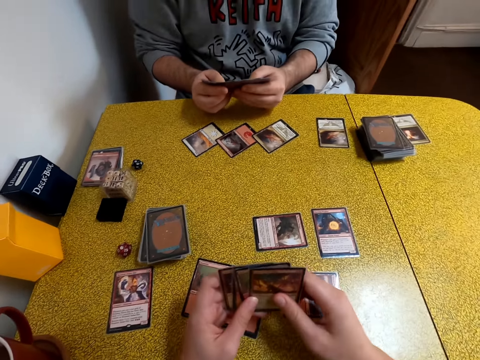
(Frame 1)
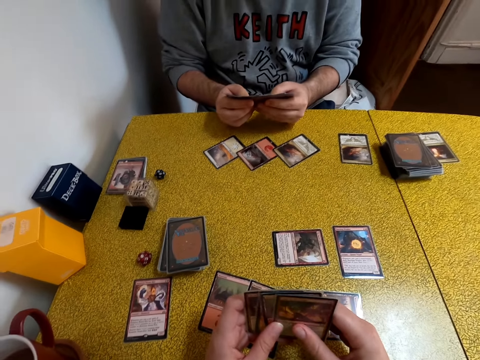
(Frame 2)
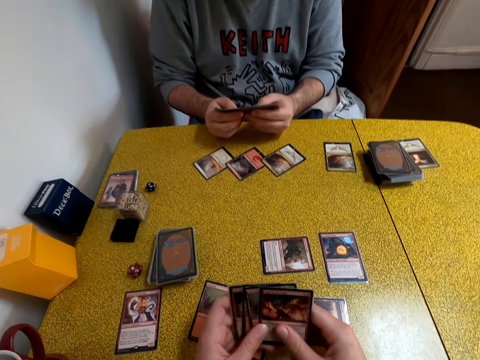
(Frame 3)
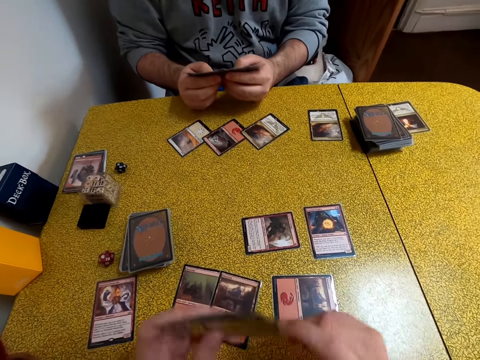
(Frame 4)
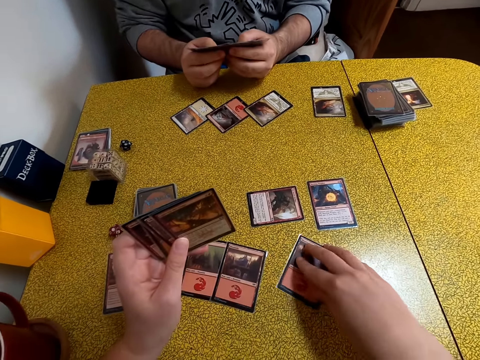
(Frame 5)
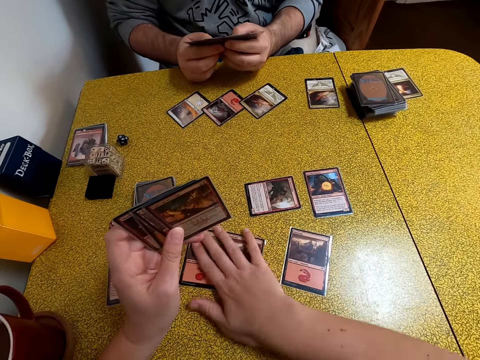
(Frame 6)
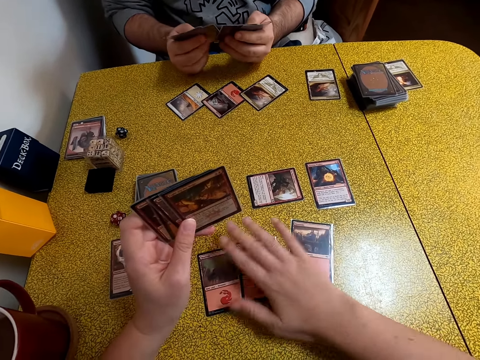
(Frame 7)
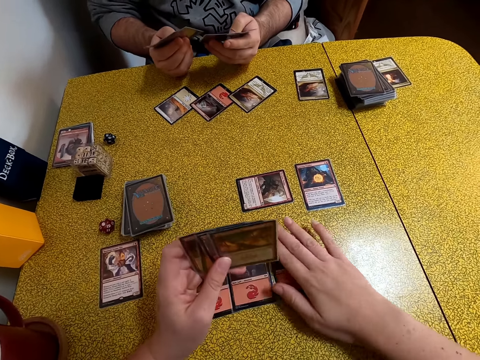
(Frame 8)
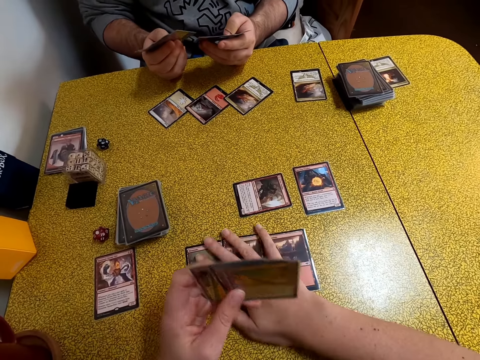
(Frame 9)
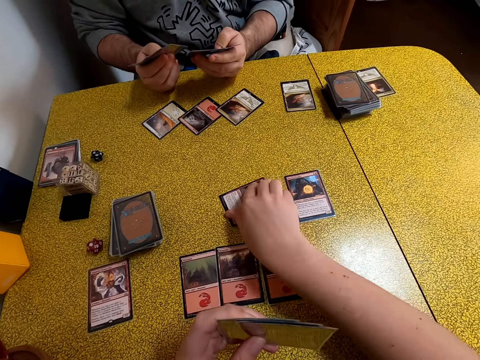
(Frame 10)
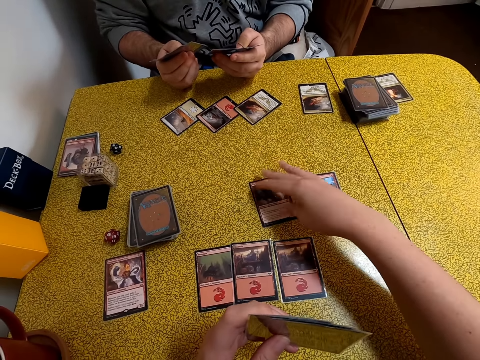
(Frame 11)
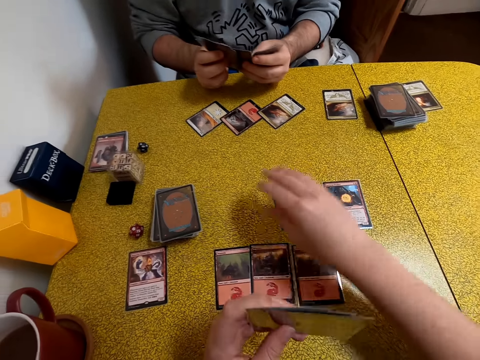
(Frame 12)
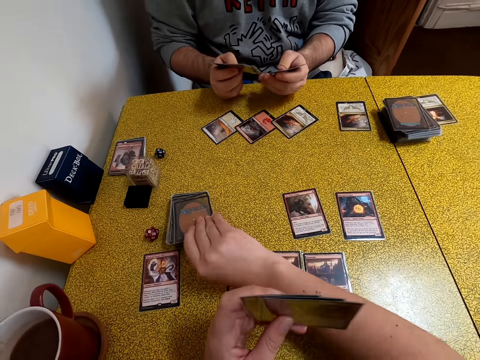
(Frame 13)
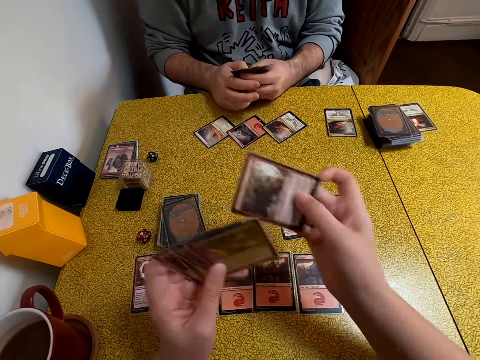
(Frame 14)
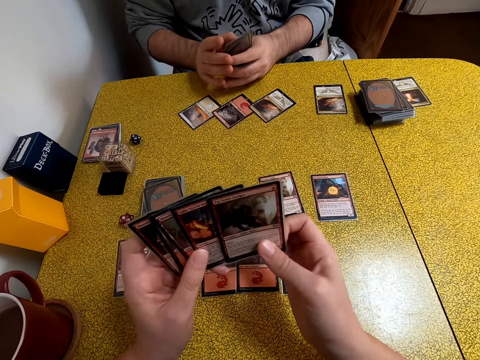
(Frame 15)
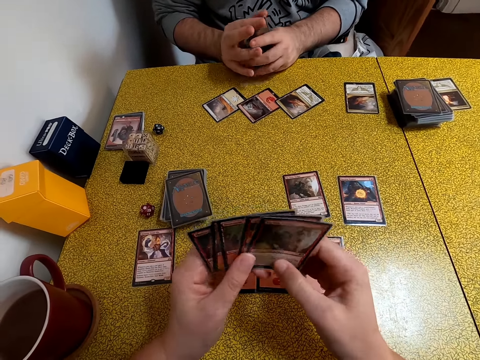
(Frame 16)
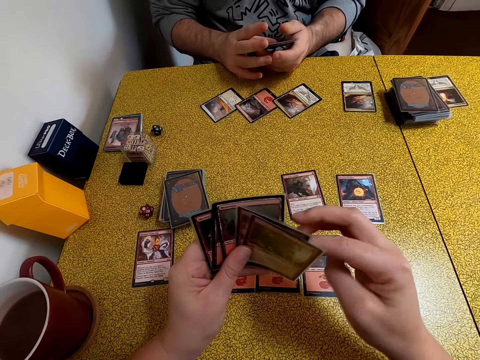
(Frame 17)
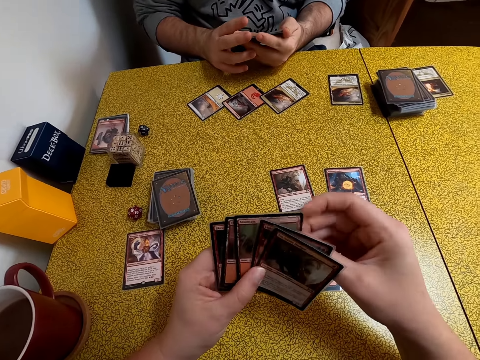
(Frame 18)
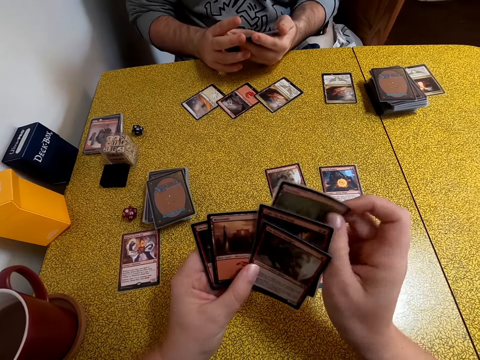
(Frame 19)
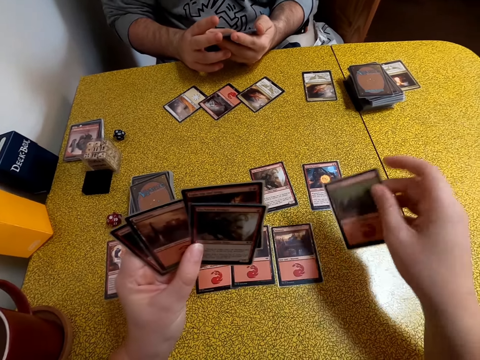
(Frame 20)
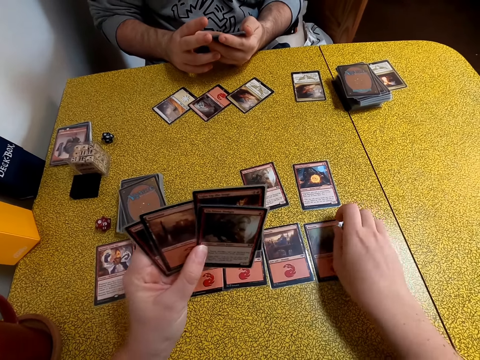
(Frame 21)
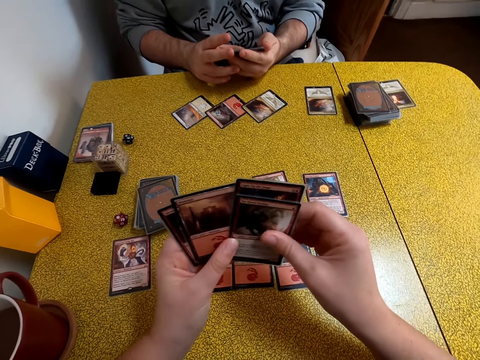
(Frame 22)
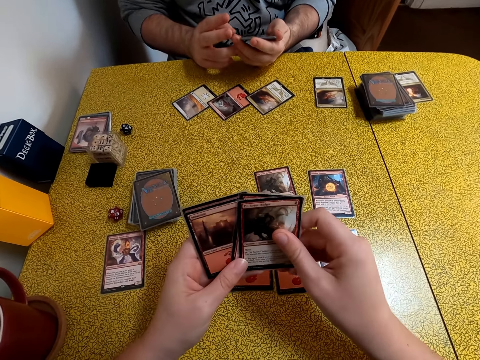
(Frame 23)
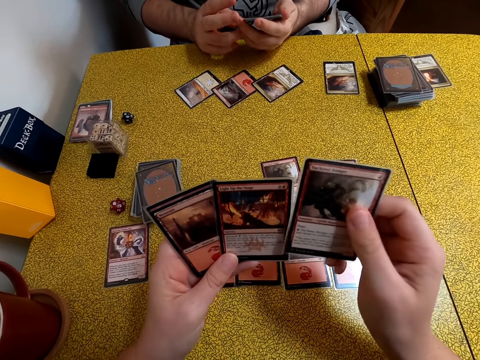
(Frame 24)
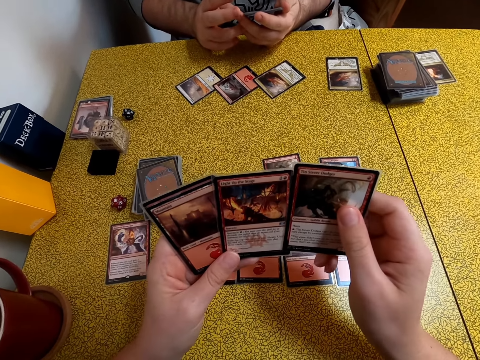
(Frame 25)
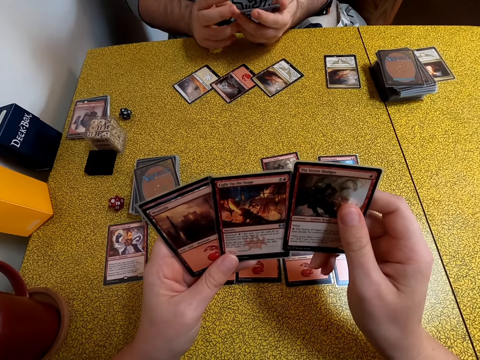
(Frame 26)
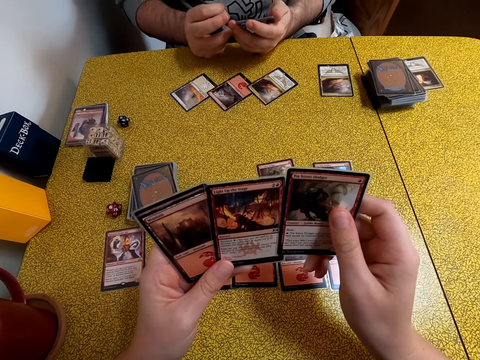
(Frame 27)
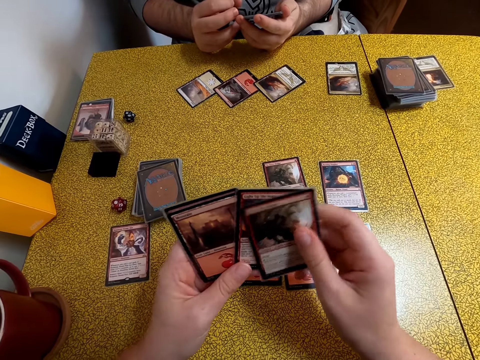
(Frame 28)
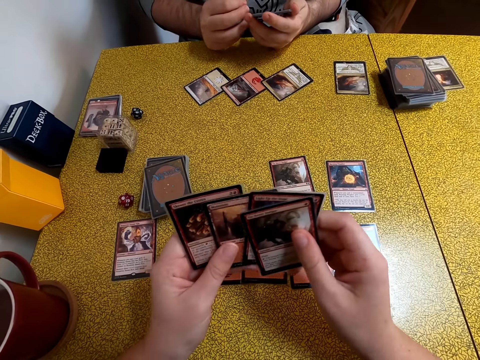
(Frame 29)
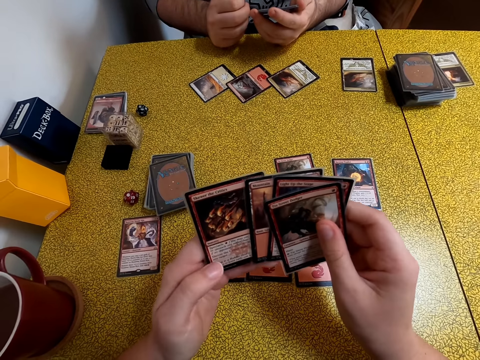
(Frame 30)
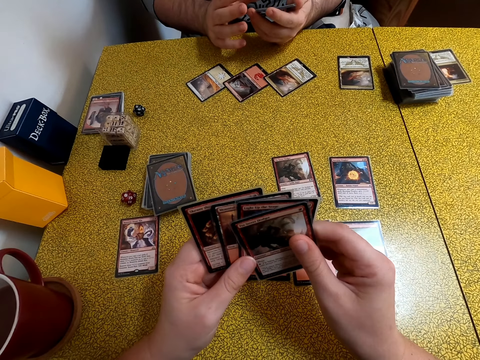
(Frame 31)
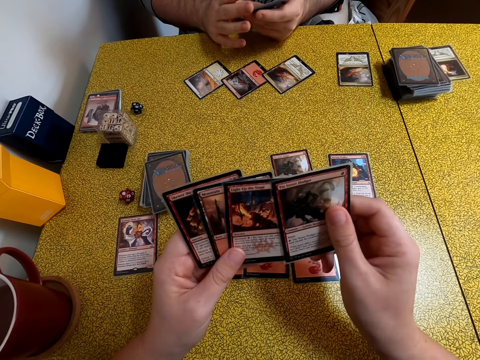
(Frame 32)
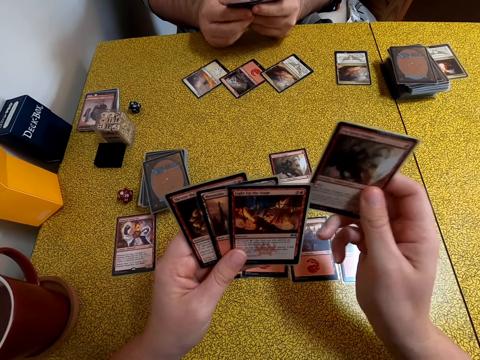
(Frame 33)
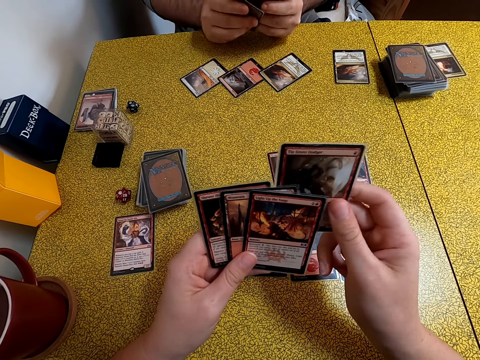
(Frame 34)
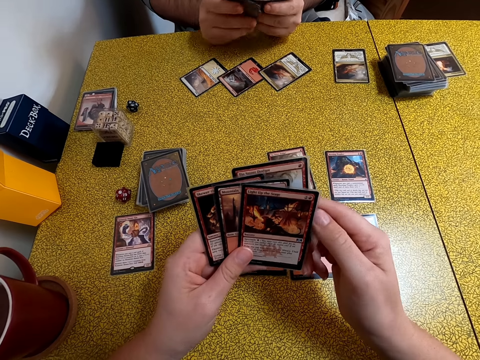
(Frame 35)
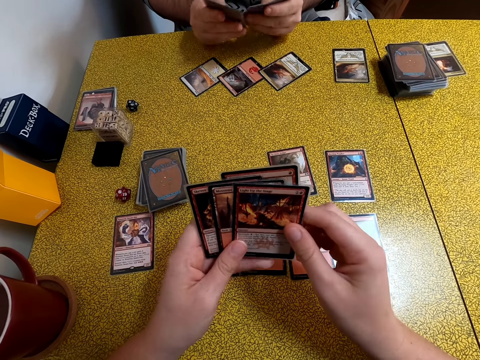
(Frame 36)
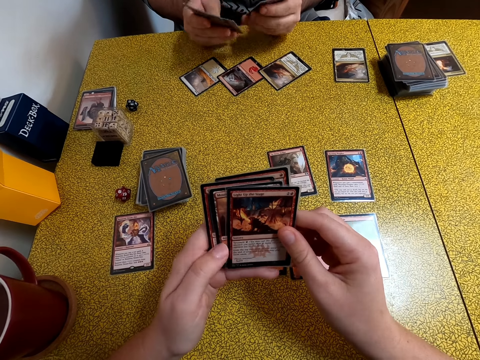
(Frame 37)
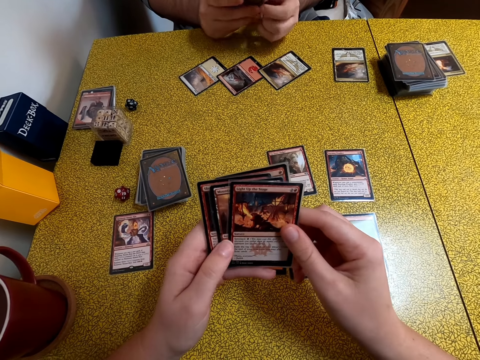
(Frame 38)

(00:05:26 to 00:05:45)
The camera wearer touches the cards on the table. She moves the cards on the table. She picks up a card from the table. She puts a card on the table. She looks at the cards in her hands. She organizes her cards. A person shuffles the cards in his hands.

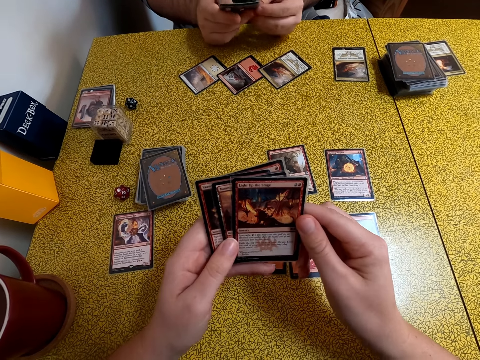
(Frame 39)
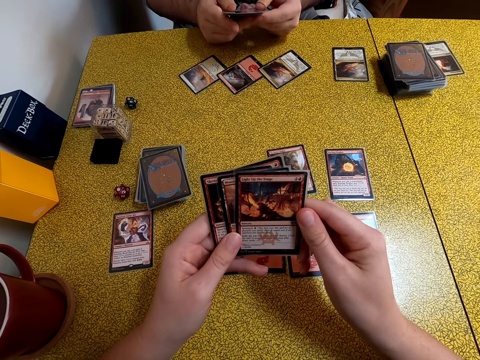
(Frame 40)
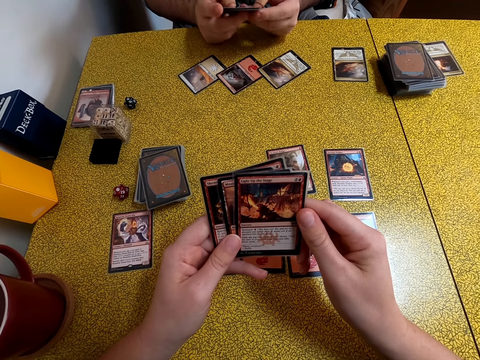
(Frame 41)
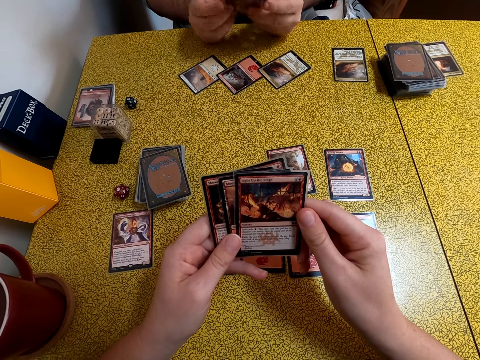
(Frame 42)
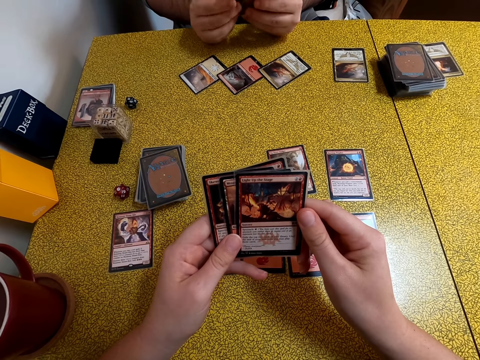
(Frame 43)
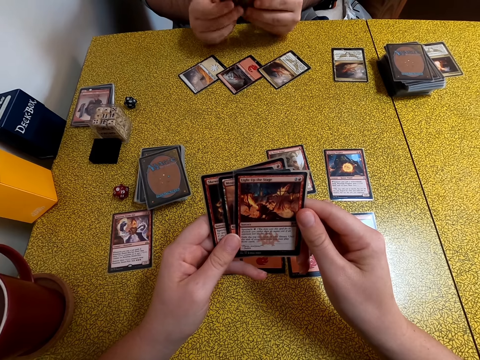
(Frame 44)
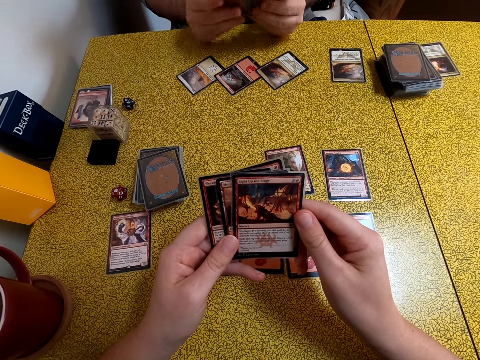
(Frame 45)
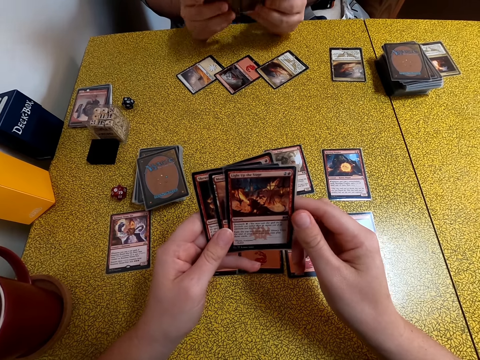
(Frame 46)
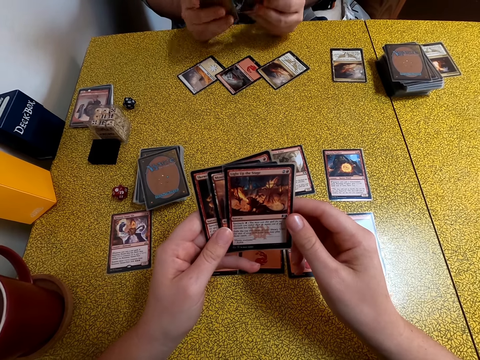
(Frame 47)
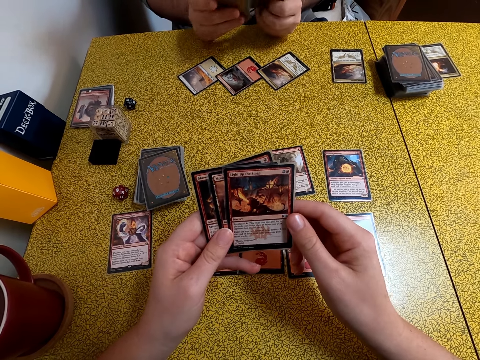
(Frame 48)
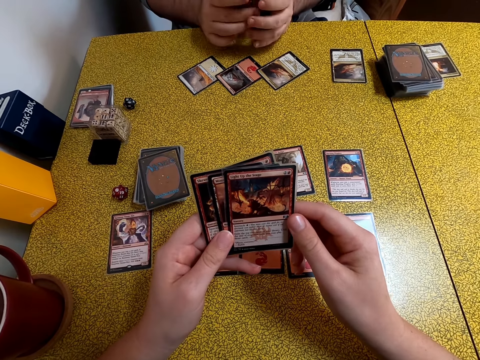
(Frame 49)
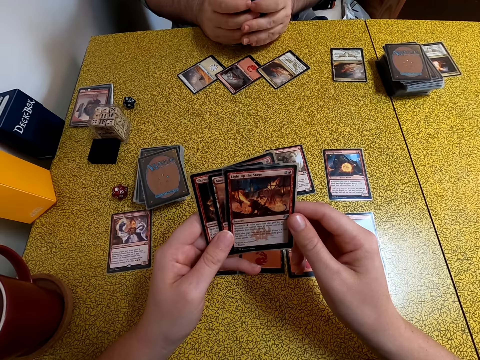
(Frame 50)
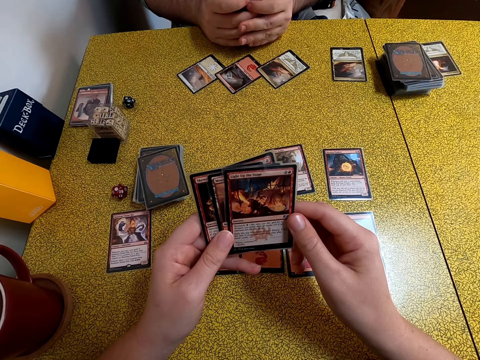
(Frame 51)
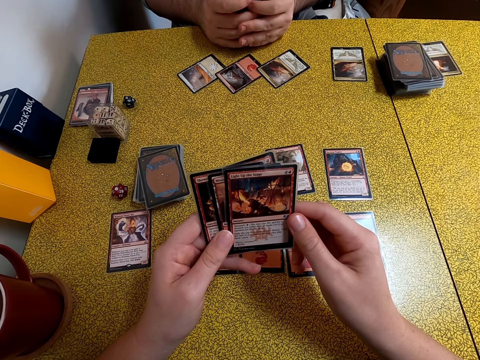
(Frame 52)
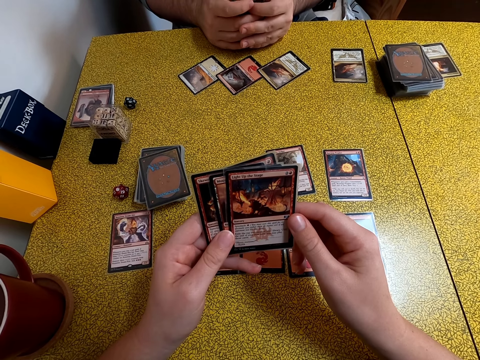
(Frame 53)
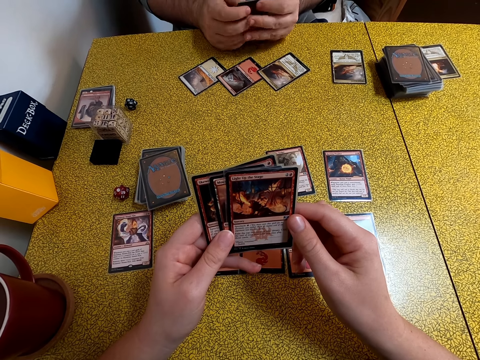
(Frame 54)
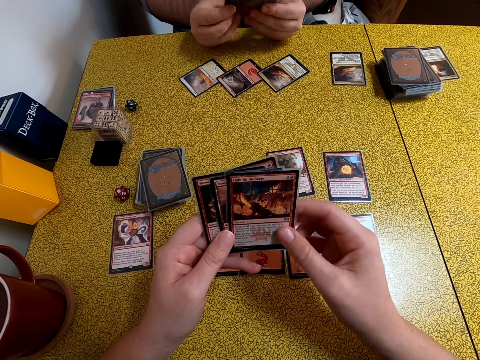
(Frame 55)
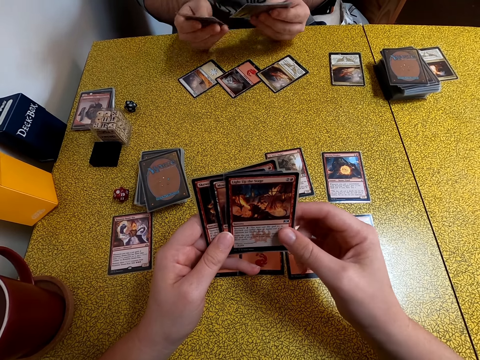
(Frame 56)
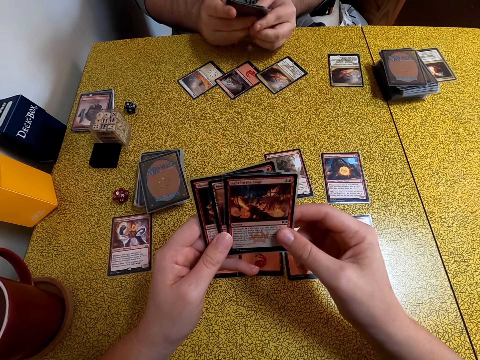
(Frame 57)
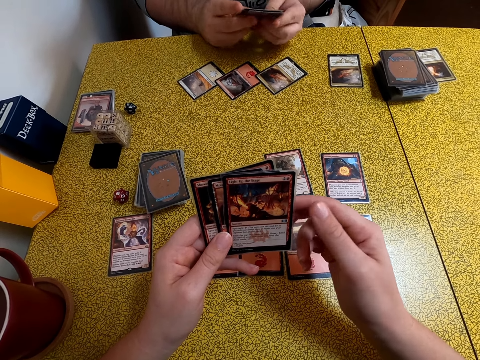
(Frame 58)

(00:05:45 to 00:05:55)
A man organizes his cards.
